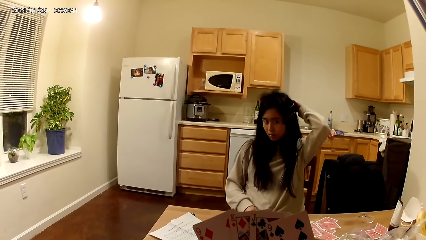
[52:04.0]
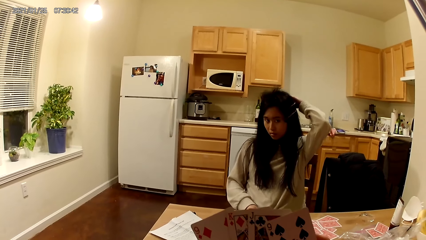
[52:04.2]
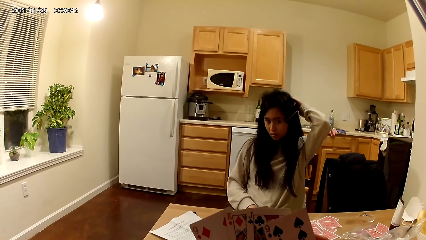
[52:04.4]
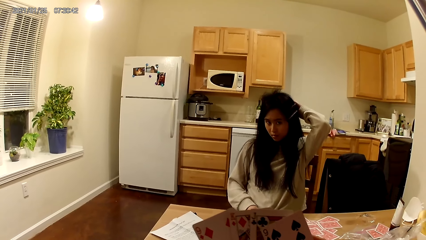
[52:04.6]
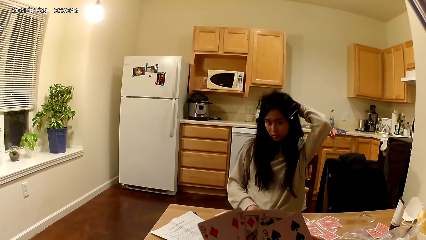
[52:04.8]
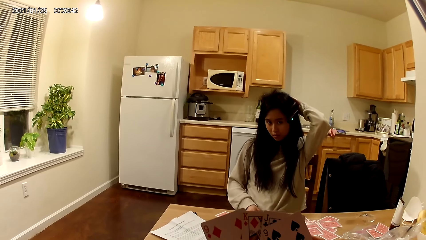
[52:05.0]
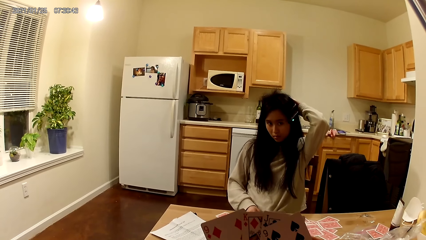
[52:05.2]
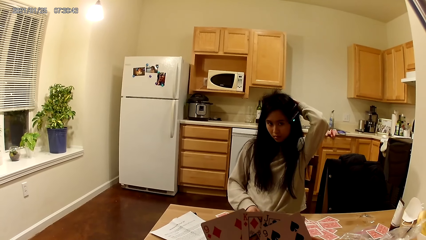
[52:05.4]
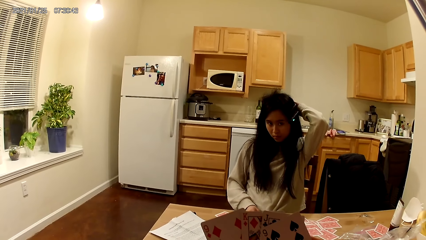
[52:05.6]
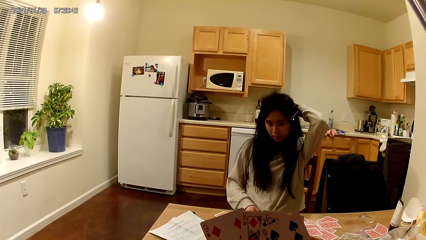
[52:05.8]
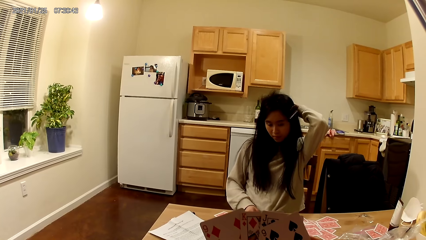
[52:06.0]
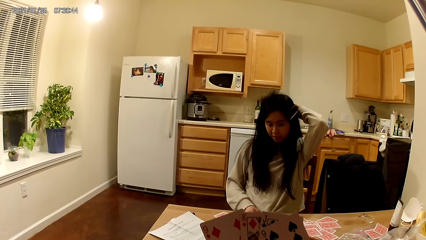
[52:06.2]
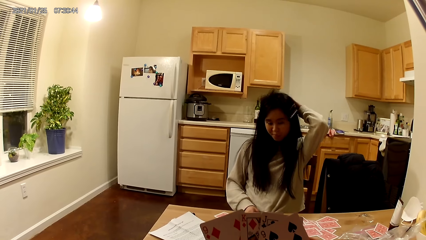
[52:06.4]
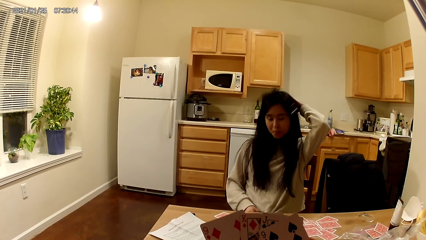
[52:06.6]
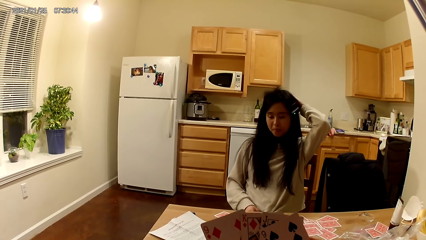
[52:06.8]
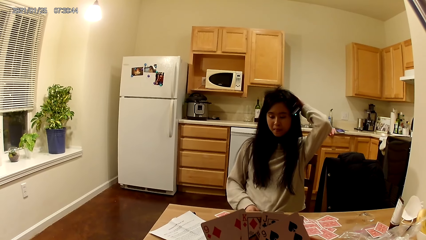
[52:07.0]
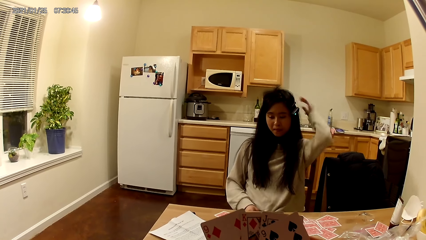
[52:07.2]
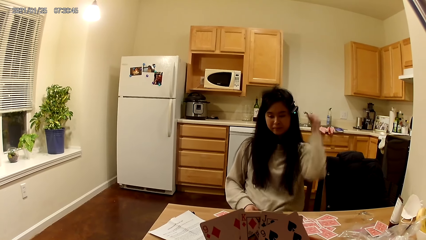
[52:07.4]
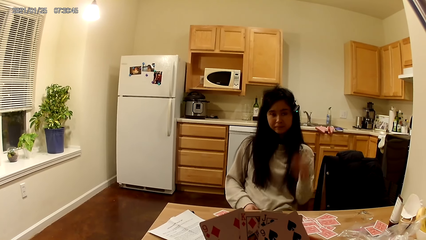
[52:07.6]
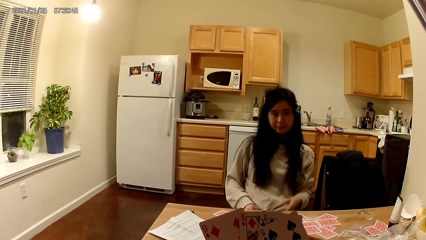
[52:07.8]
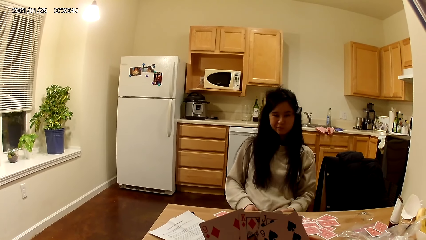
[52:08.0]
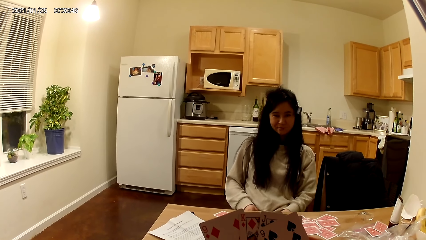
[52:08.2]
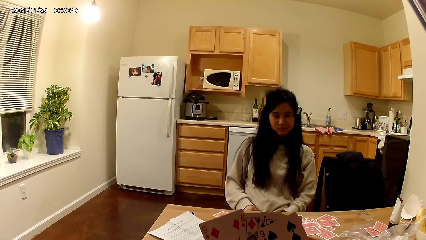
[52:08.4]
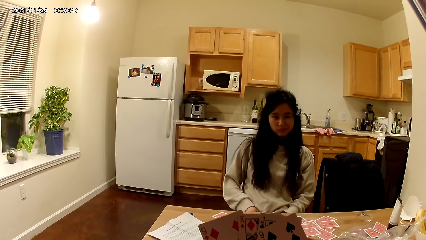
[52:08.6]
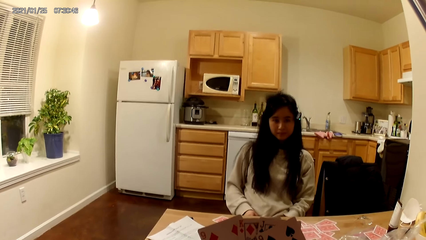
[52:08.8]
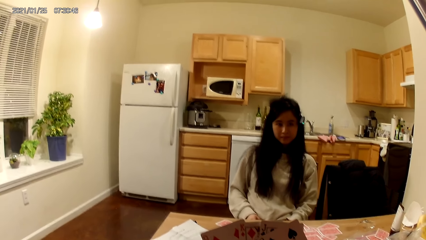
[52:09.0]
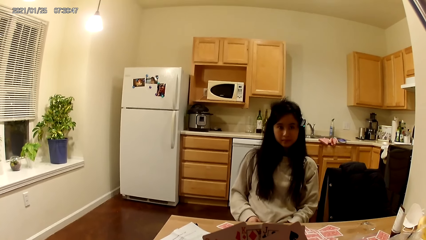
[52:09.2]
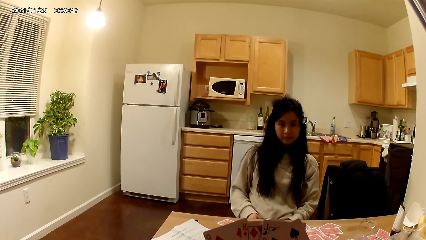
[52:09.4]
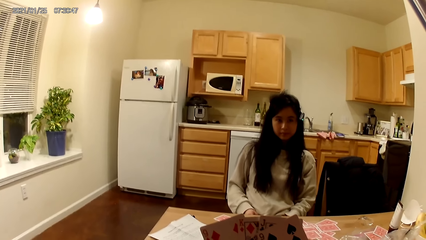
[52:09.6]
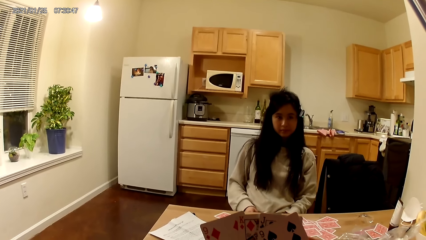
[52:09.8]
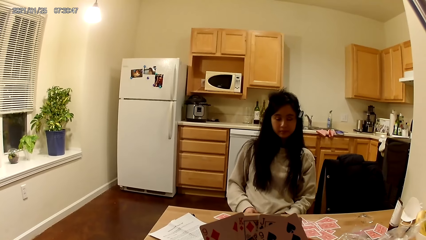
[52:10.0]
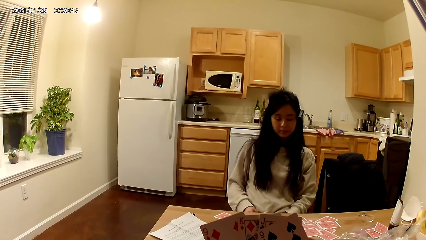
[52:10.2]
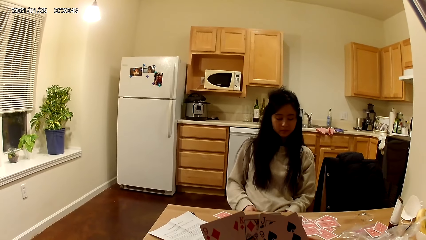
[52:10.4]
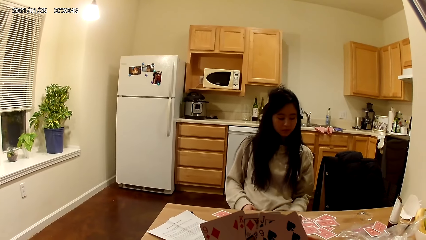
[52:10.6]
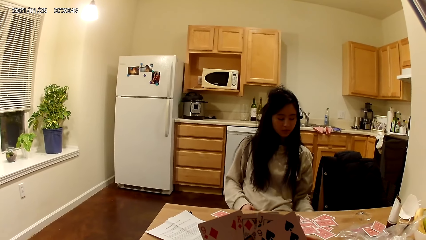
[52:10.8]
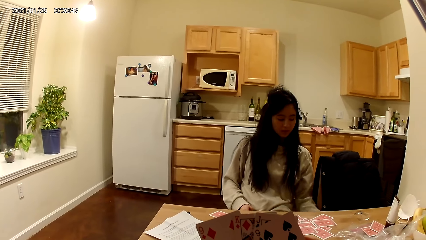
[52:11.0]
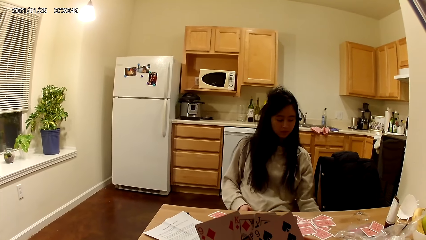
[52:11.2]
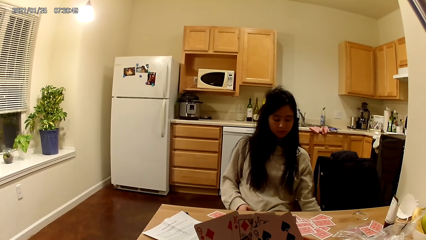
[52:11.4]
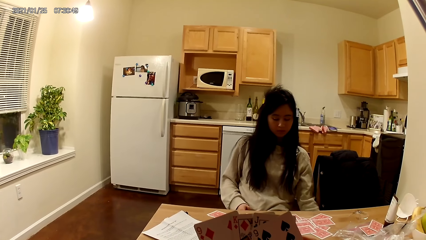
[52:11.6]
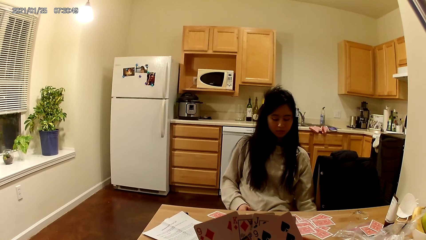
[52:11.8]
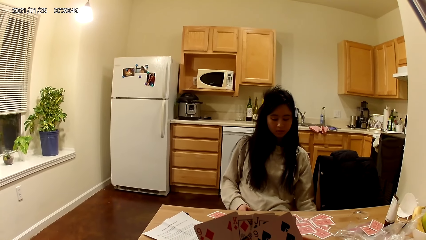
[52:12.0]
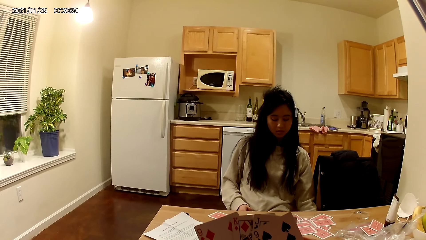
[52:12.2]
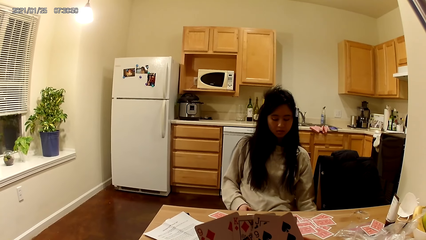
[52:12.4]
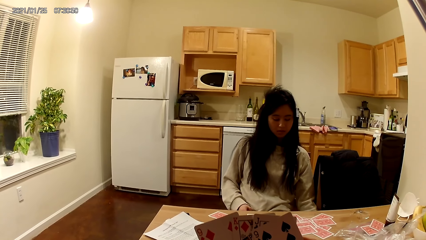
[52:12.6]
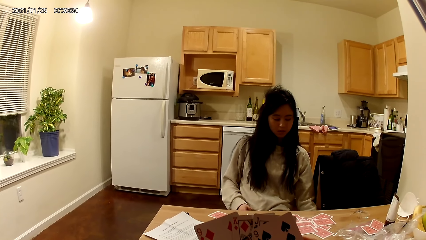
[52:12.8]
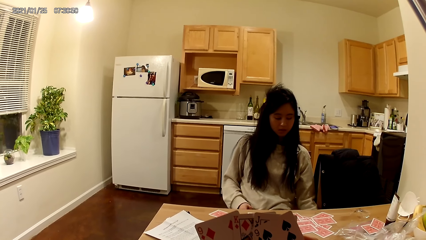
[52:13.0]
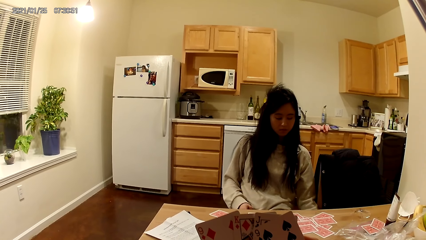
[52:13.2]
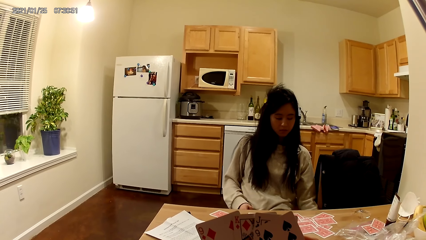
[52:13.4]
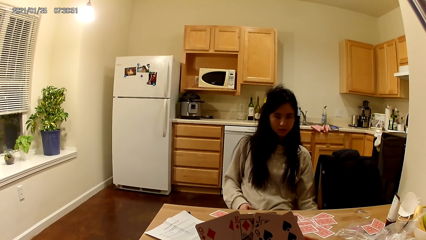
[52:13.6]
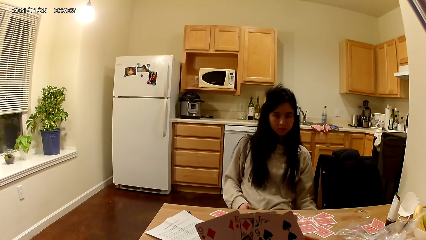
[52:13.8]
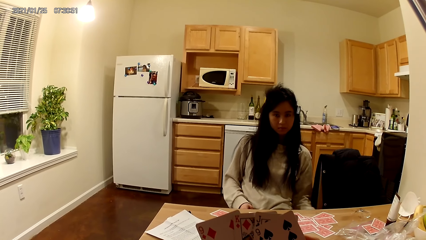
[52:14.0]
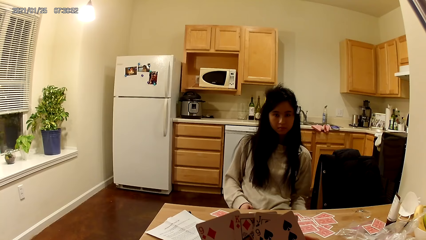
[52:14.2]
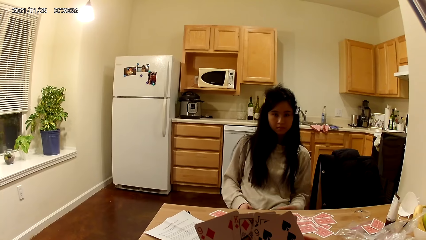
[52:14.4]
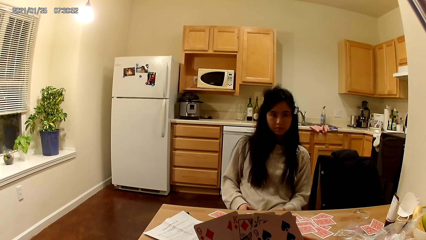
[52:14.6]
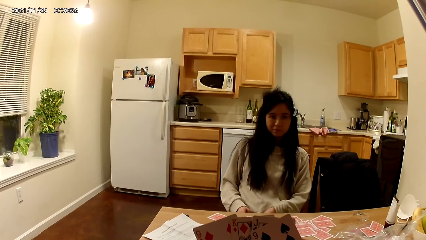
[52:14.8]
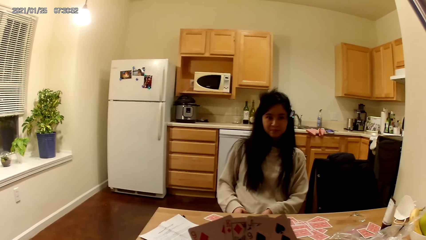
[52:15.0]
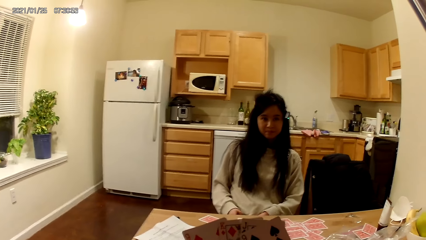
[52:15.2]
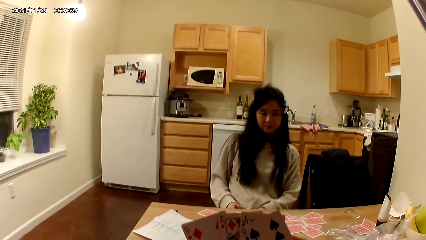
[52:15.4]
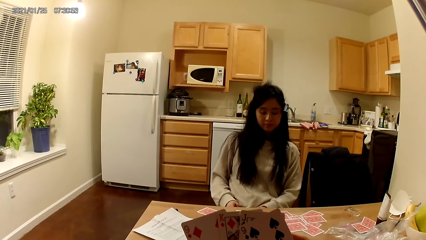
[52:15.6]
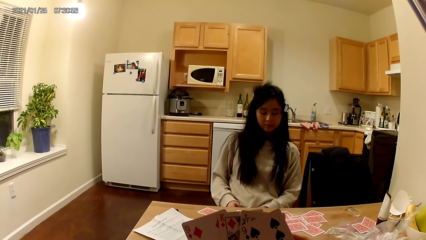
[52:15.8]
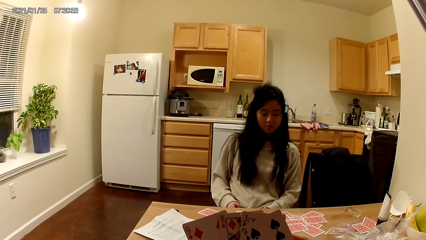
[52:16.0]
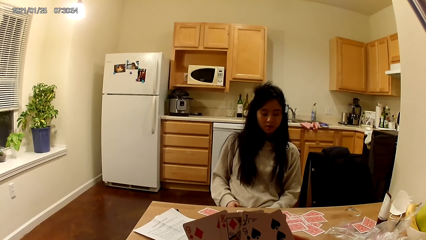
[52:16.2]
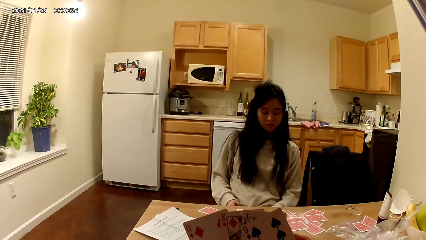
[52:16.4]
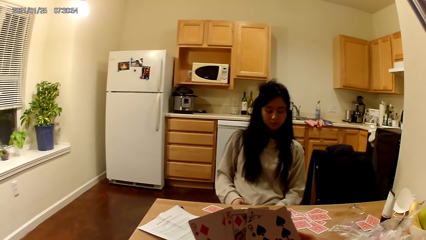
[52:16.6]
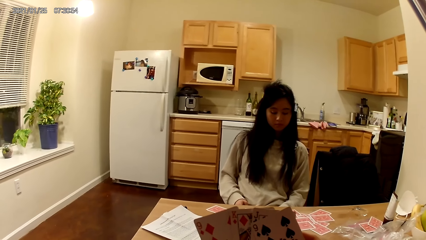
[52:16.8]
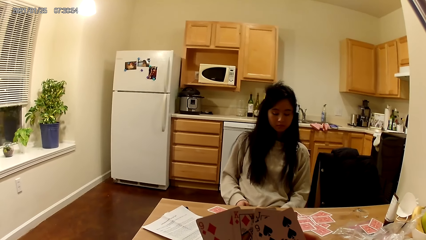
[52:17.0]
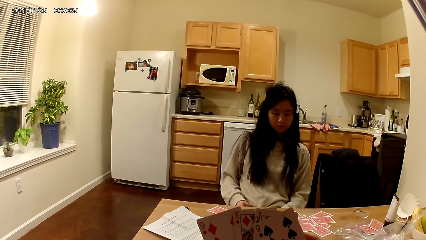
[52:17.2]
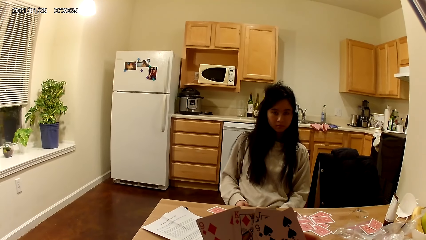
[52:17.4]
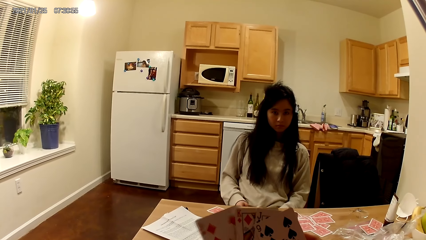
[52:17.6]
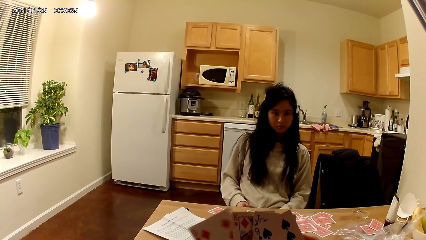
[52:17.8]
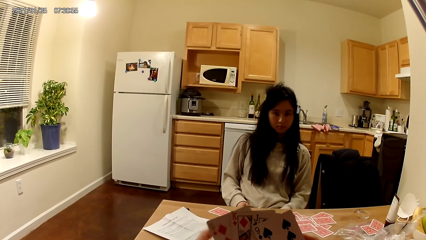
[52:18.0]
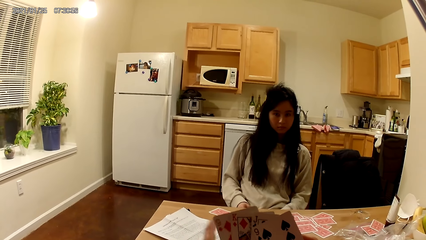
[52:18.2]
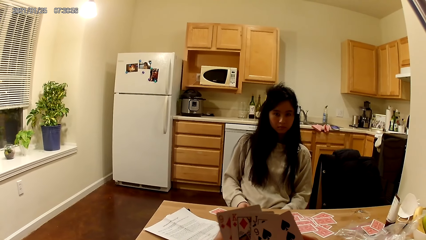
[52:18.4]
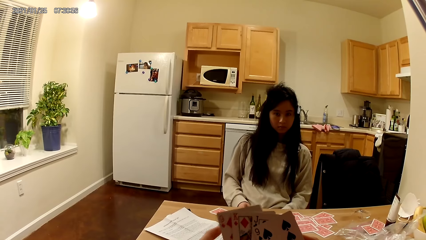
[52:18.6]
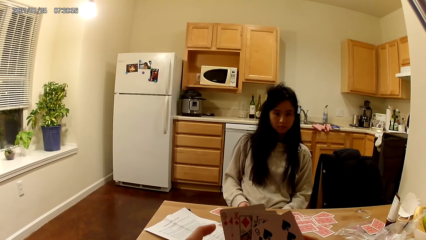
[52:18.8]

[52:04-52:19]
The woman scratches her hair with her left hand. She lowers her left hand. She stretches her left hand beneath the table. She places her left hand on her lap. The camera wearer shuffles the cards in her hands.
